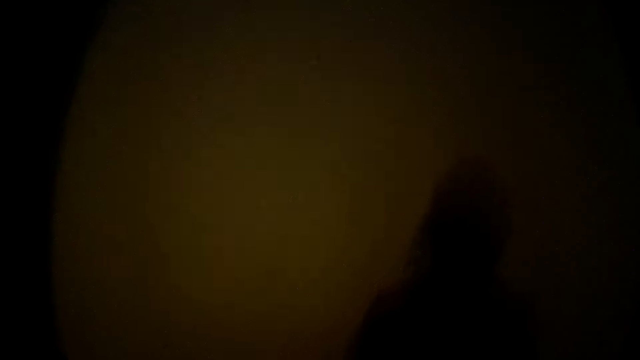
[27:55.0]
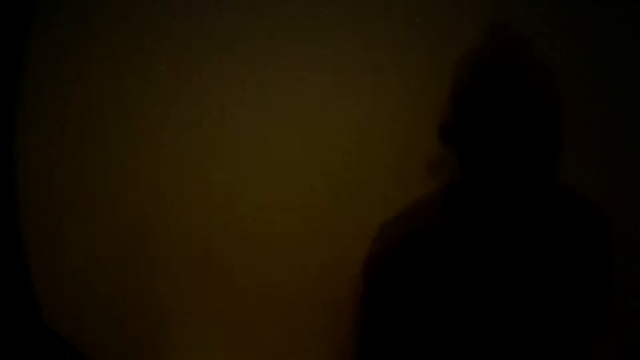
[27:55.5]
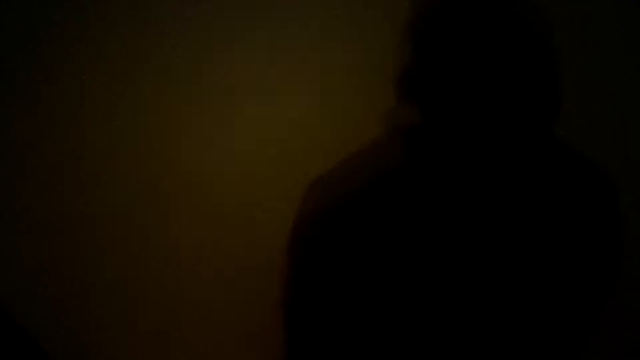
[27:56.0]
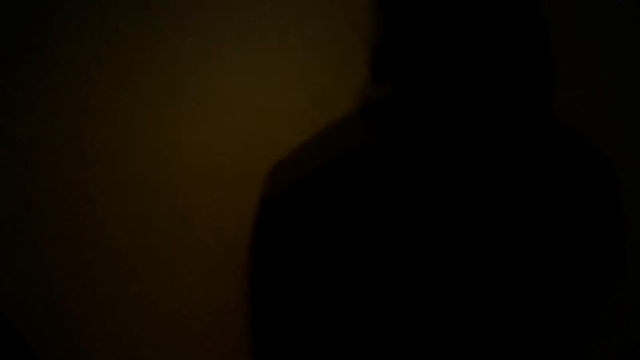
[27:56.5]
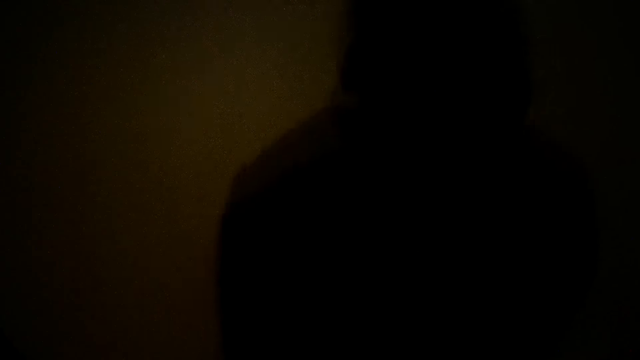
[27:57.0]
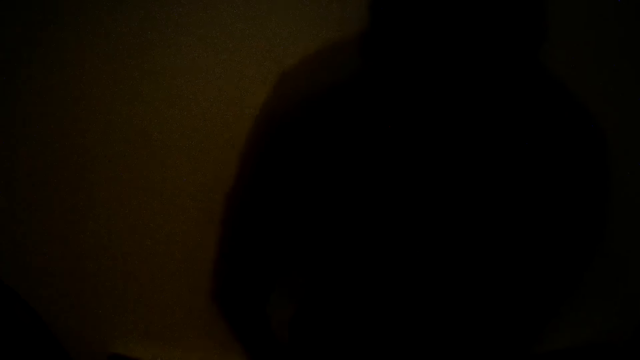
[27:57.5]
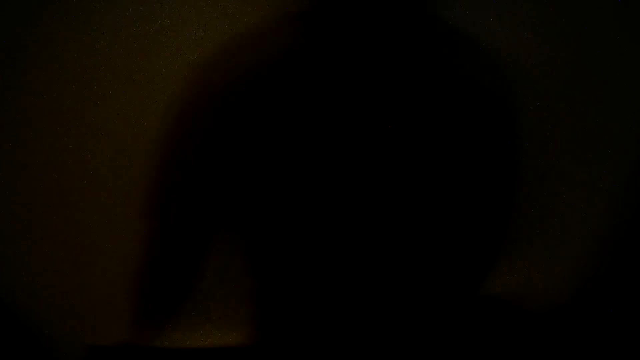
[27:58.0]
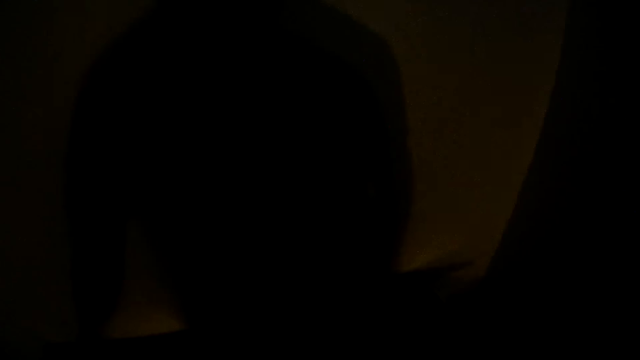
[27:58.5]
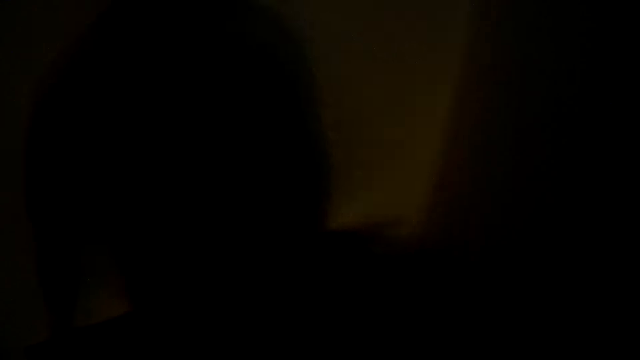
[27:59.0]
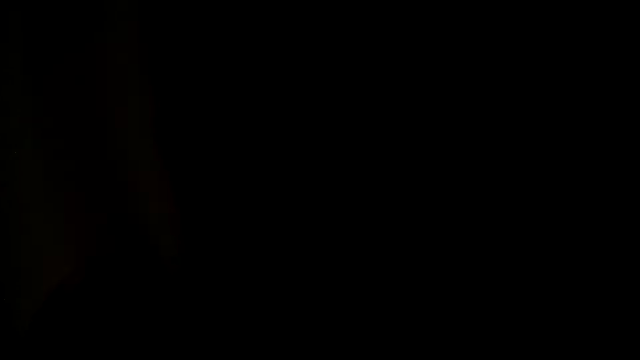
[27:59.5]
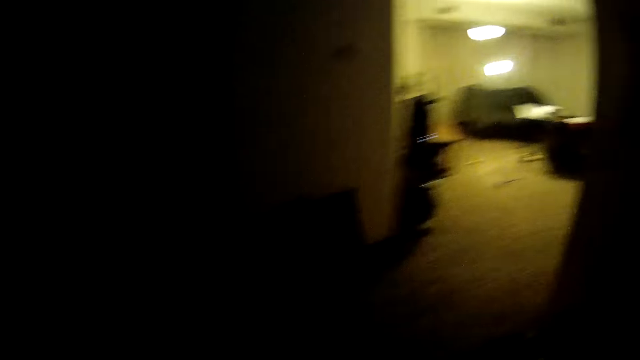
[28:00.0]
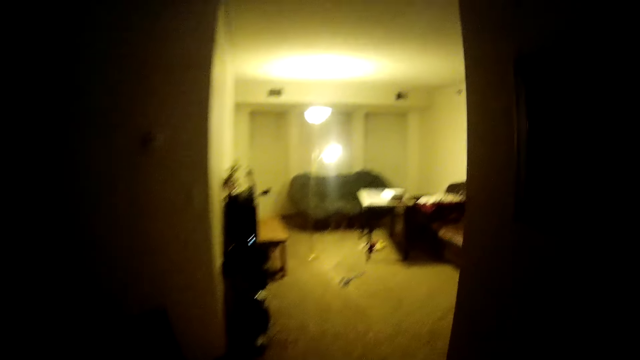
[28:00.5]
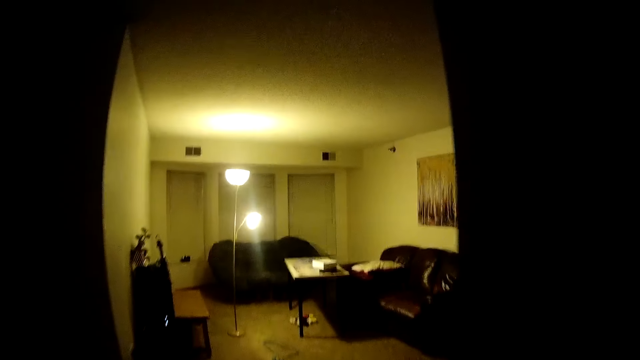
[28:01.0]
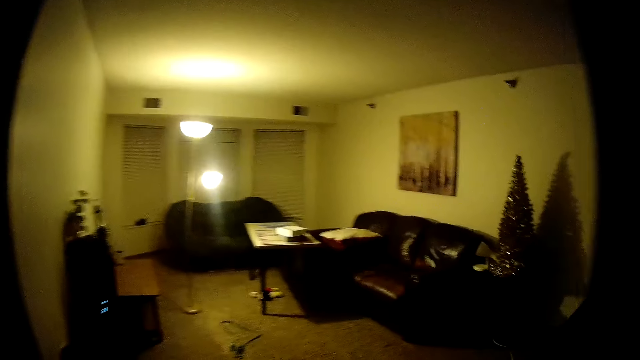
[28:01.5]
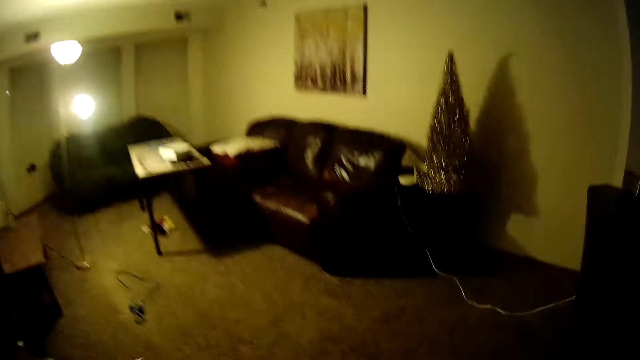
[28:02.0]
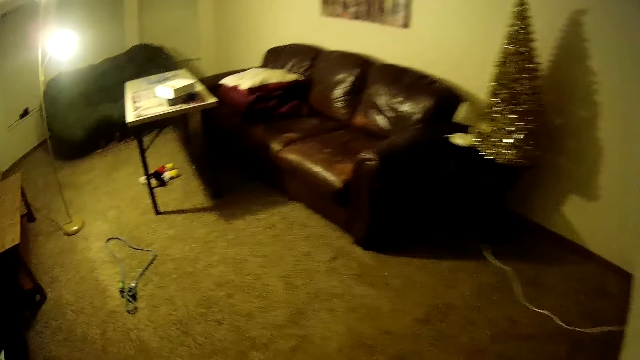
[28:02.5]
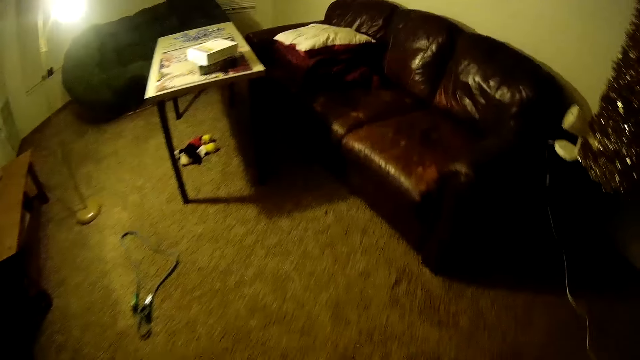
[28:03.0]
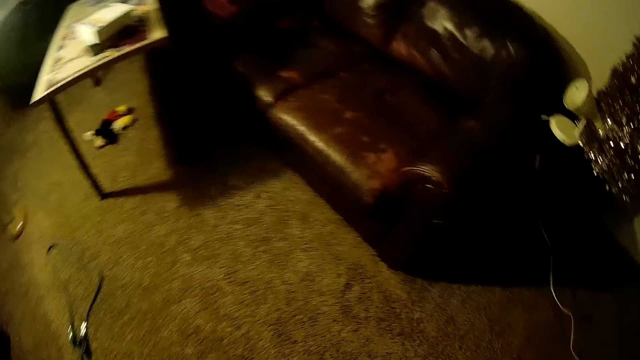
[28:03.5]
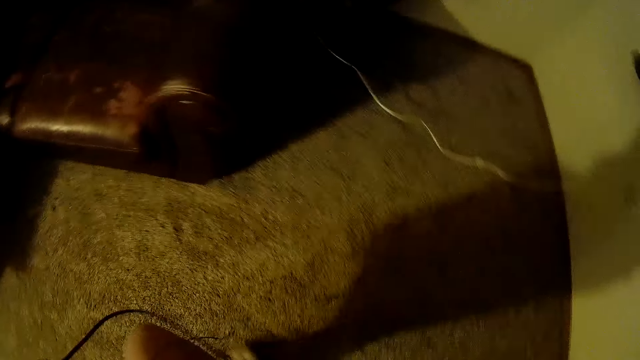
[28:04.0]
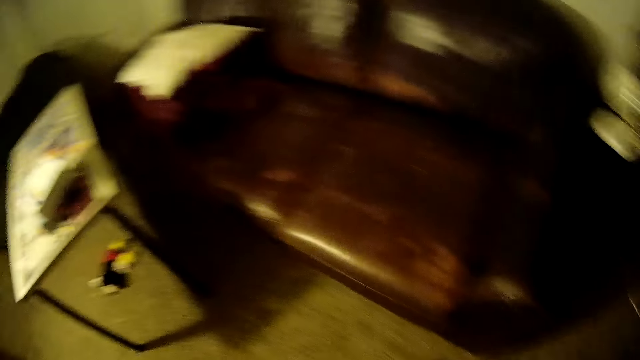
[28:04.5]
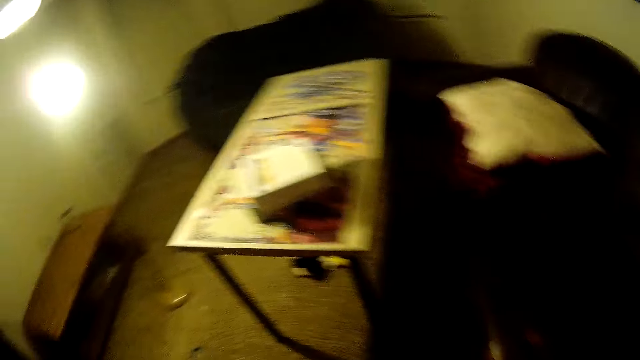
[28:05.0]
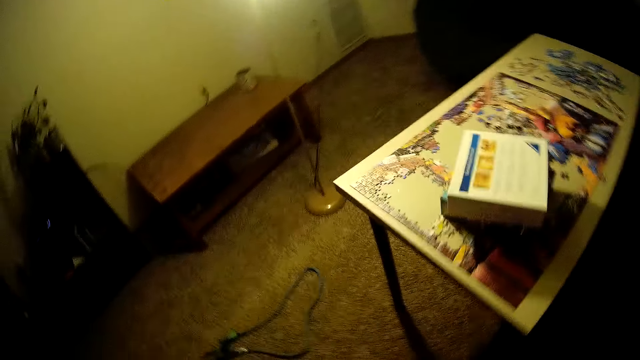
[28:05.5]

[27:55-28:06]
The camera wearer walks towards the table.

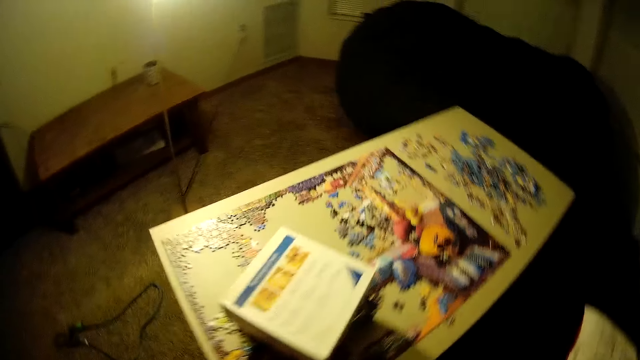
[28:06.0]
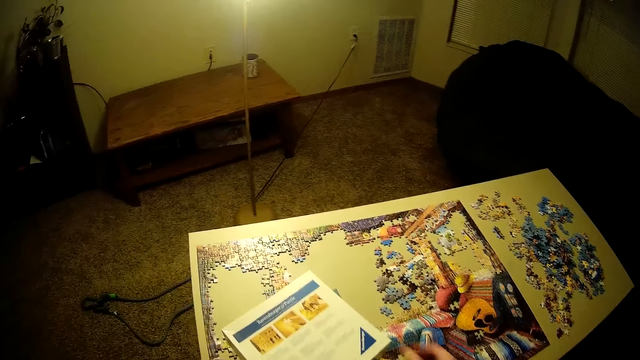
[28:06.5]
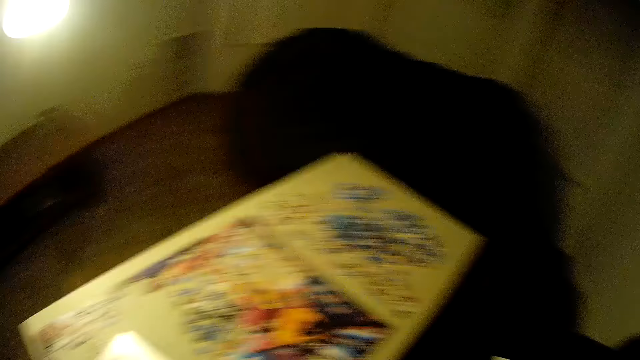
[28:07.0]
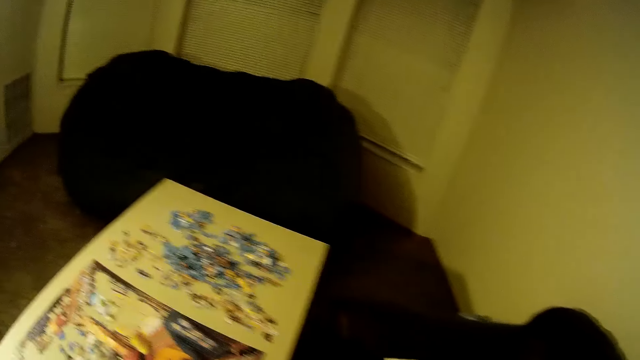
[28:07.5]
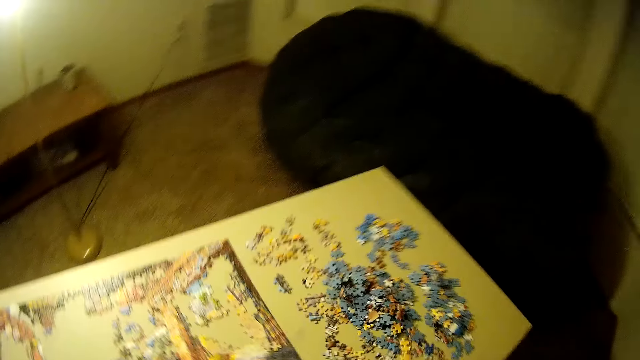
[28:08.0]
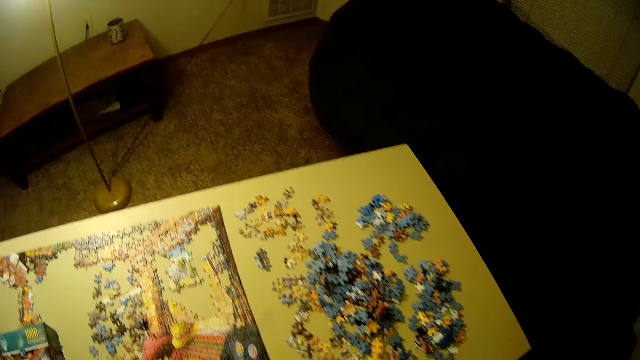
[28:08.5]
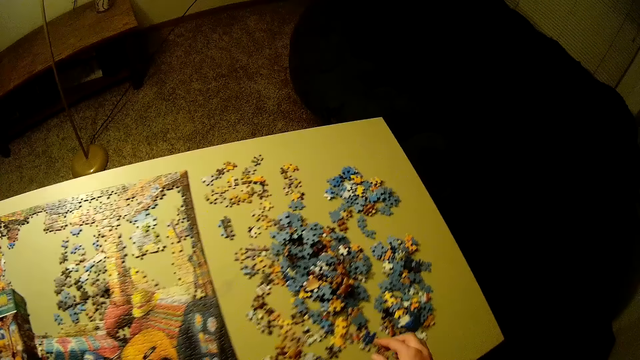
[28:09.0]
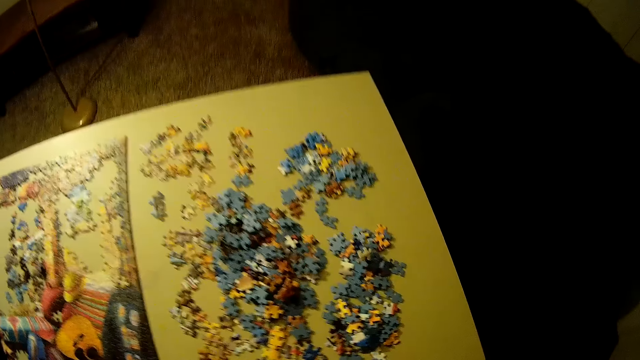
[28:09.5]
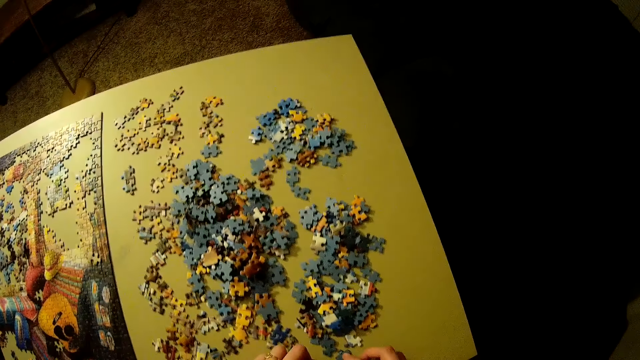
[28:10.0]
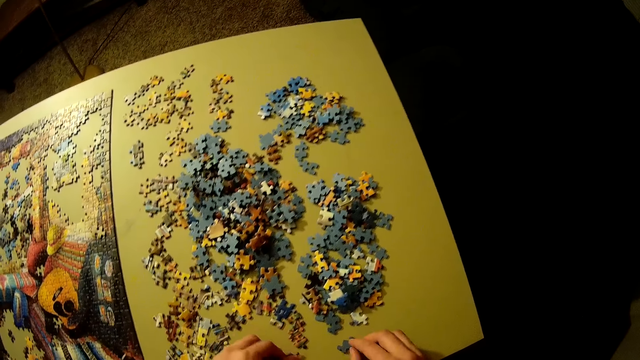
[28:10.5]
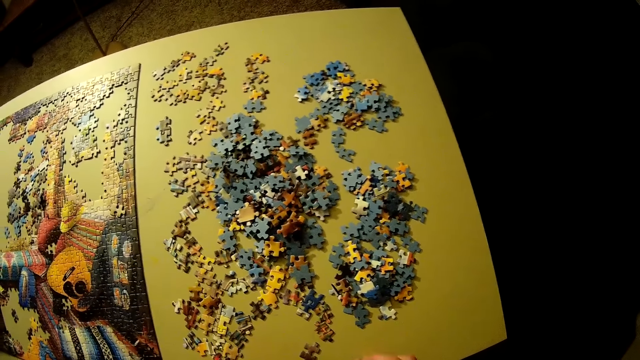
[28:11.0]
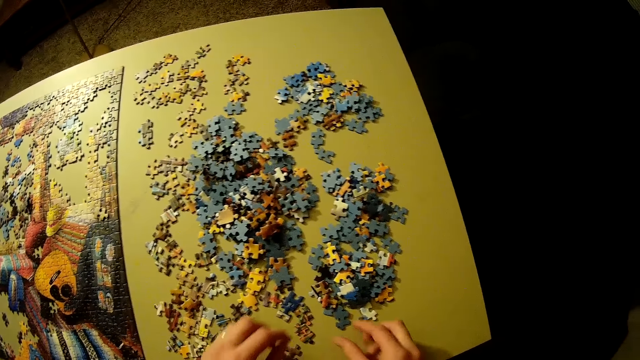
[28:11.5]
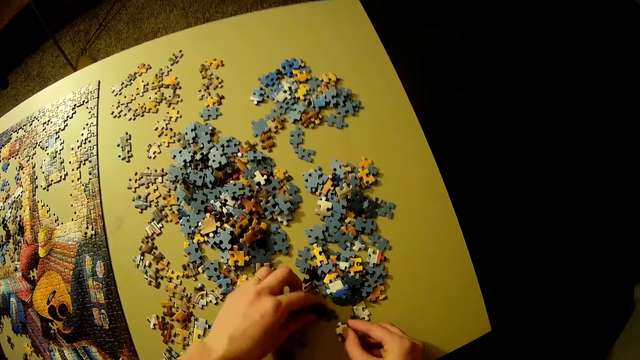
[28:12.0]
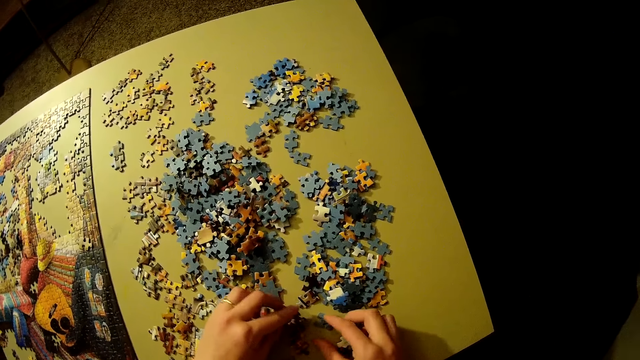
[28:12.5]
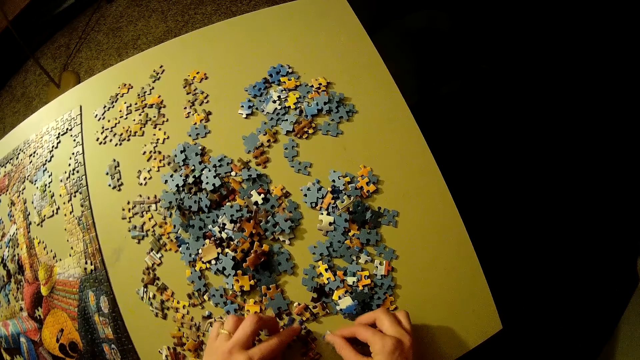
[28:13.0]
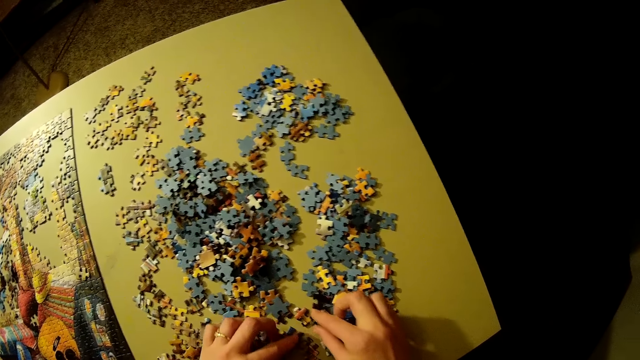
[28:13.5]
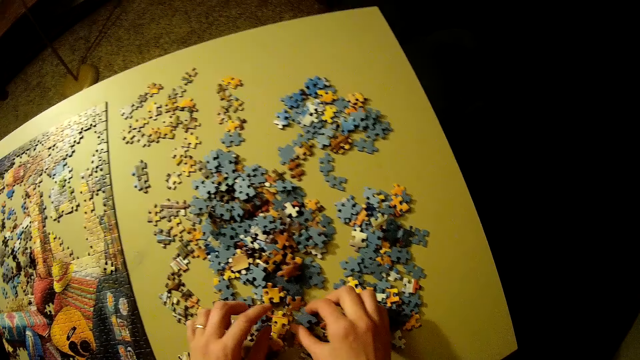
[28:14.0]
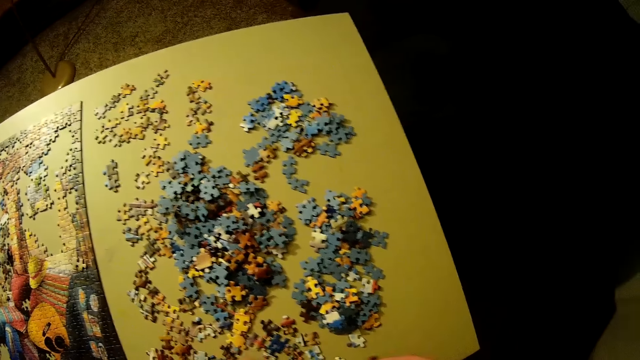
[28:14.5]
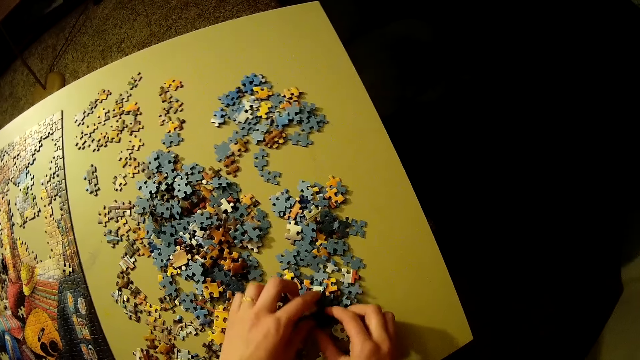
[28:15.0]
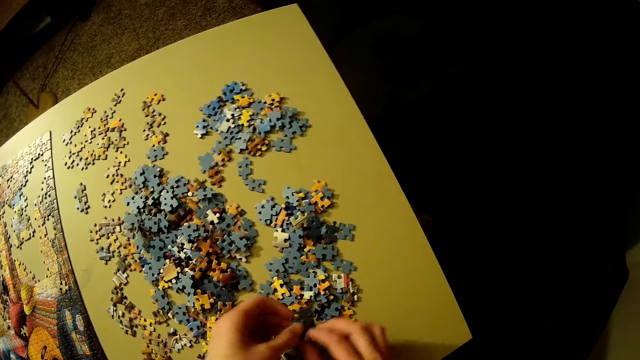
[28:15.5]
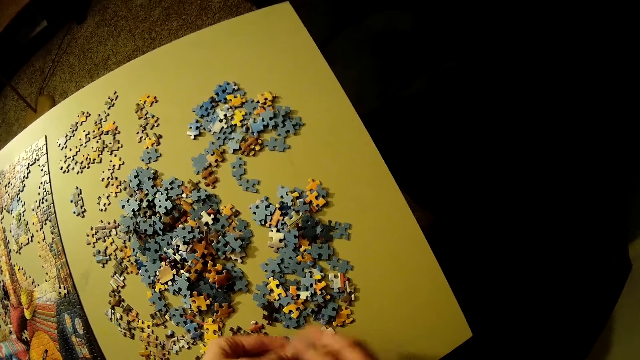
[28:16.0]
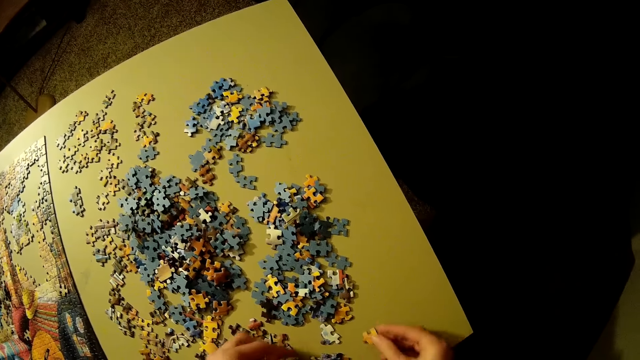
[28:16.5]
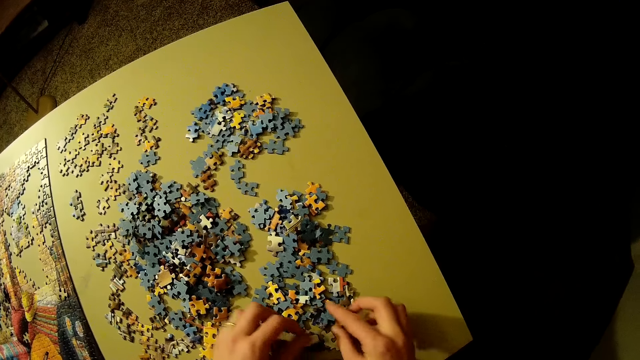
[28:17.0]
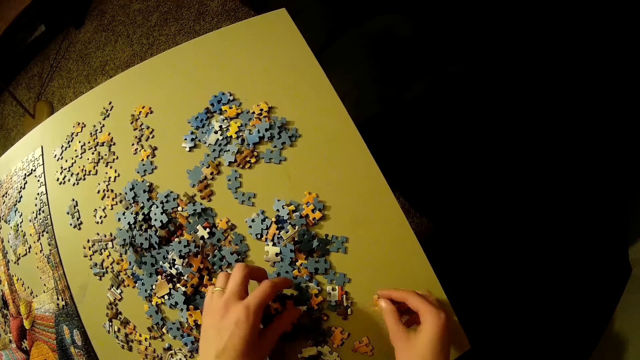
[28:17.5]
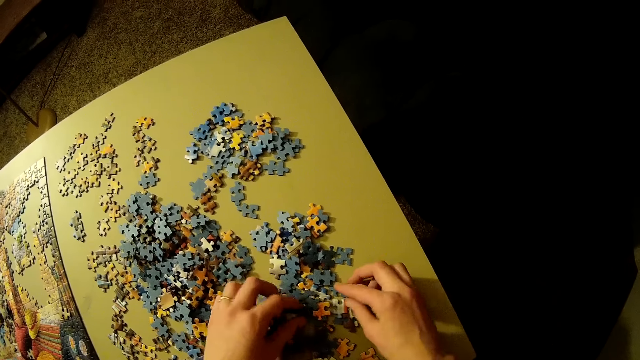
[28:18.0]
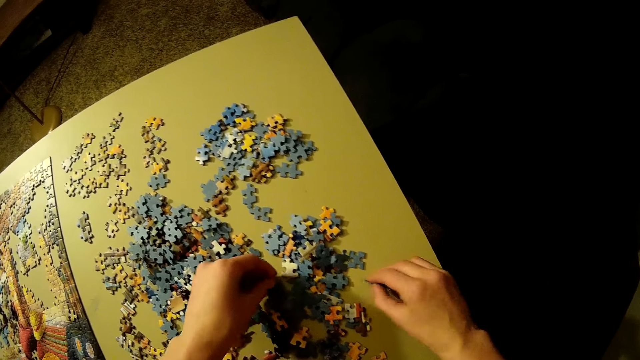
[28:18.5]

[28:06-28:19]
The camera wearer picks up a carton on the table. They adjust the pieces of the puzzle on the table. They hold the puzzle pieces. They move the puzzle pieces on the table.
